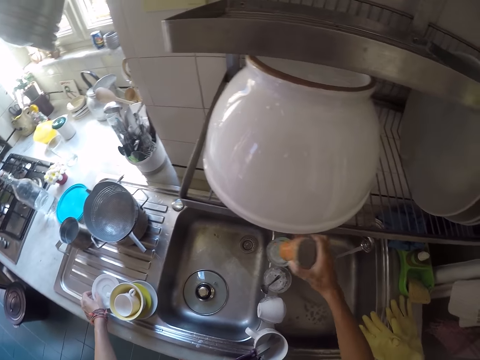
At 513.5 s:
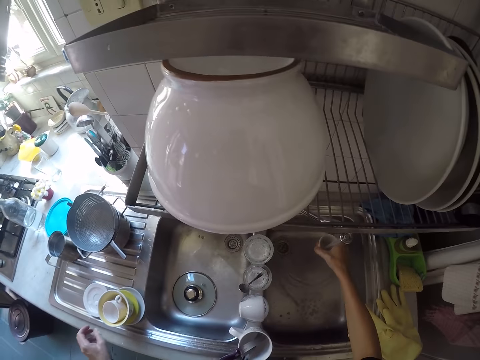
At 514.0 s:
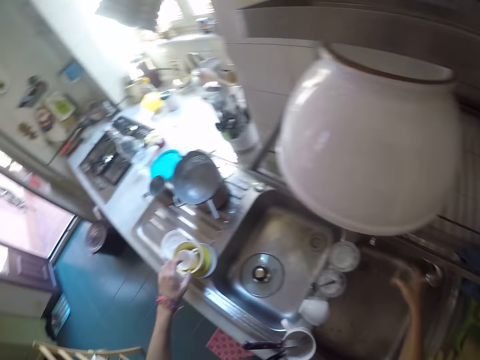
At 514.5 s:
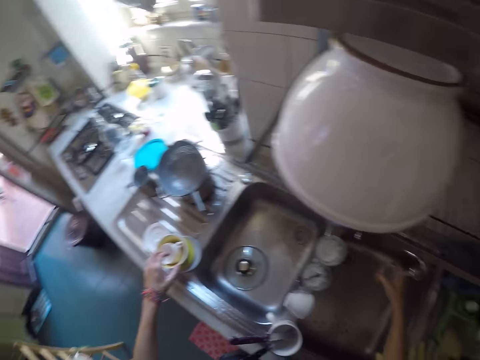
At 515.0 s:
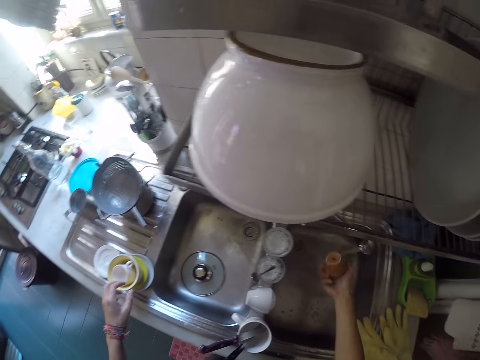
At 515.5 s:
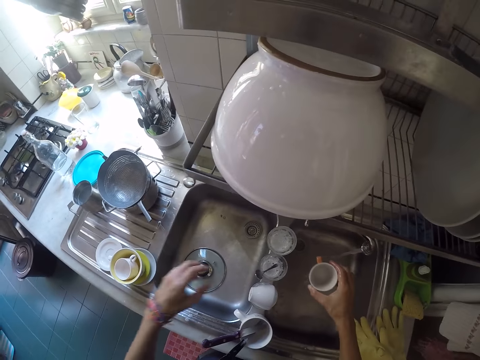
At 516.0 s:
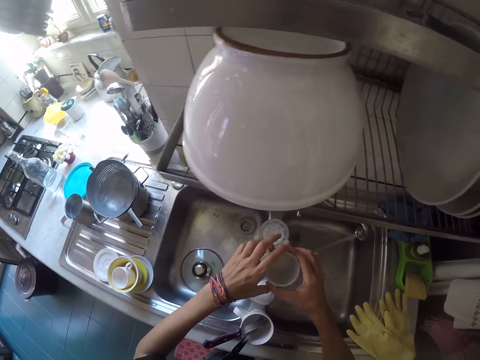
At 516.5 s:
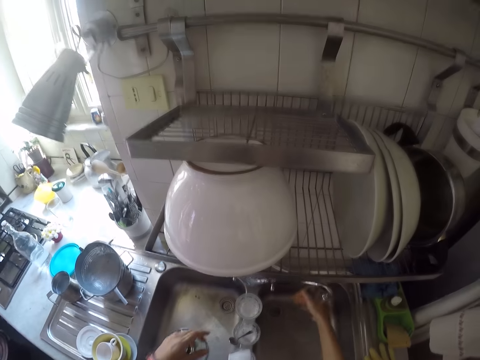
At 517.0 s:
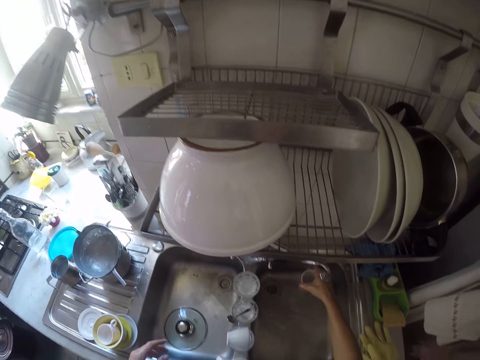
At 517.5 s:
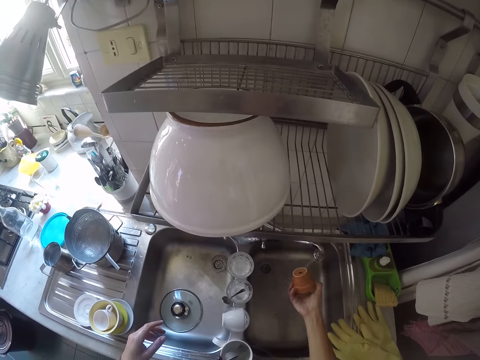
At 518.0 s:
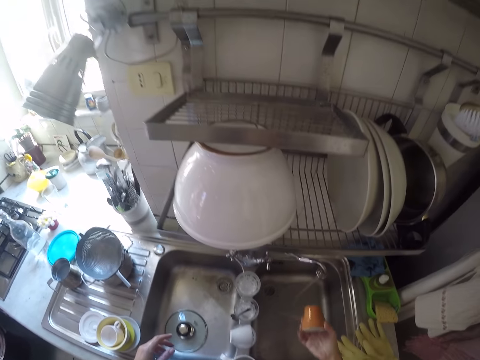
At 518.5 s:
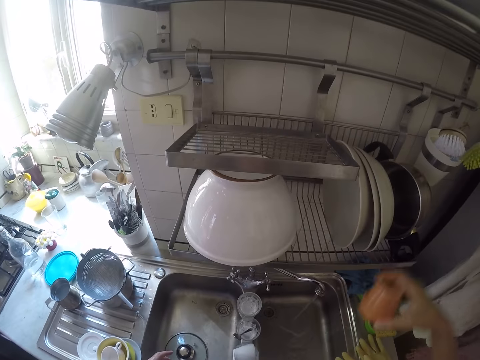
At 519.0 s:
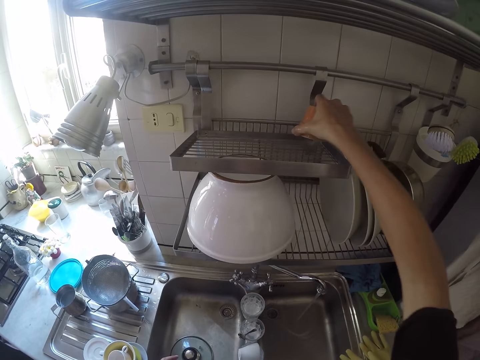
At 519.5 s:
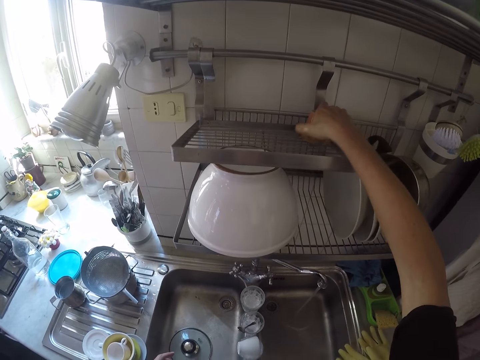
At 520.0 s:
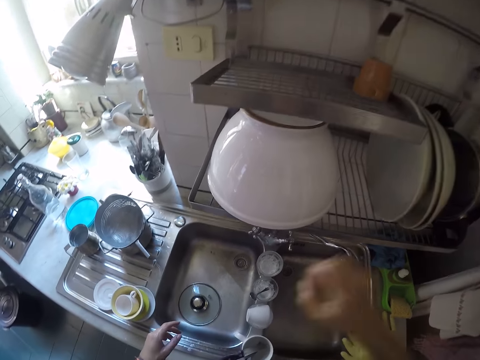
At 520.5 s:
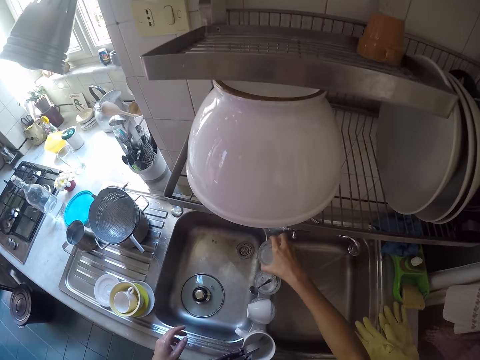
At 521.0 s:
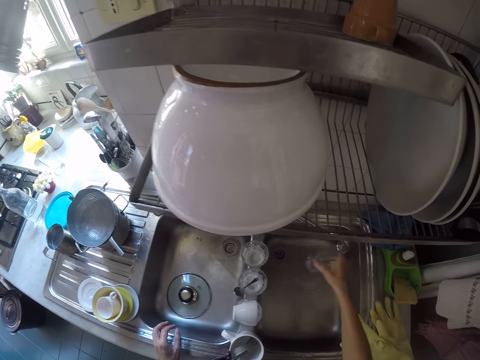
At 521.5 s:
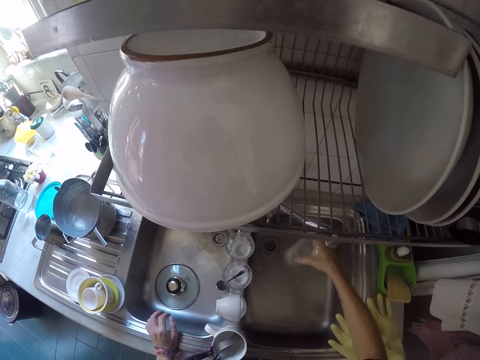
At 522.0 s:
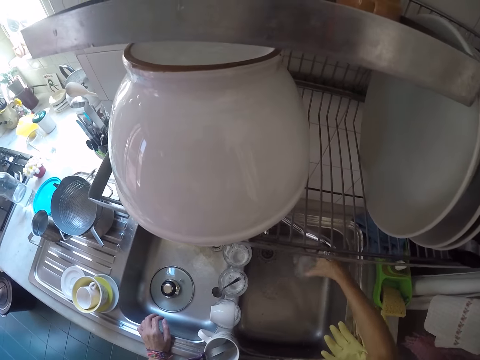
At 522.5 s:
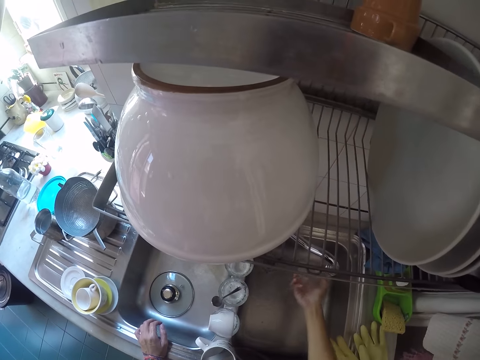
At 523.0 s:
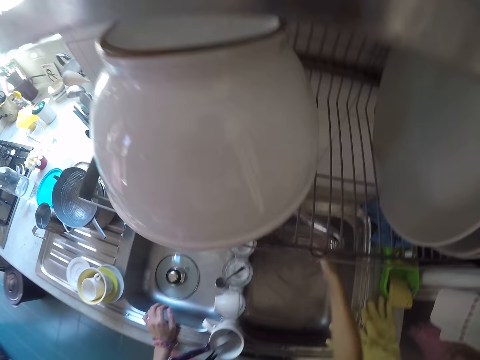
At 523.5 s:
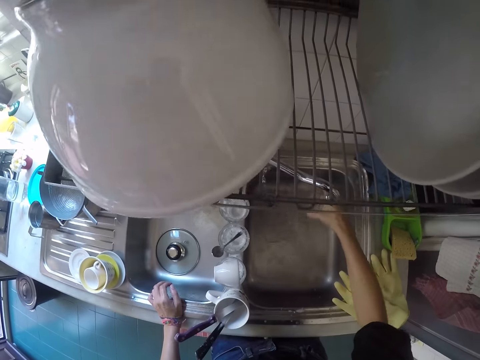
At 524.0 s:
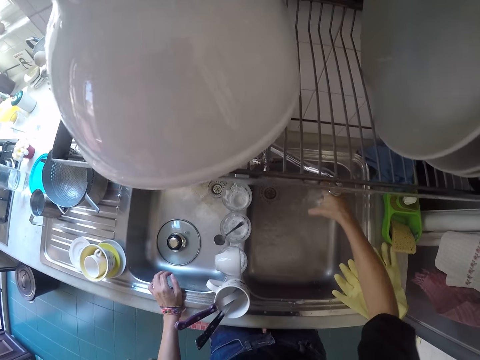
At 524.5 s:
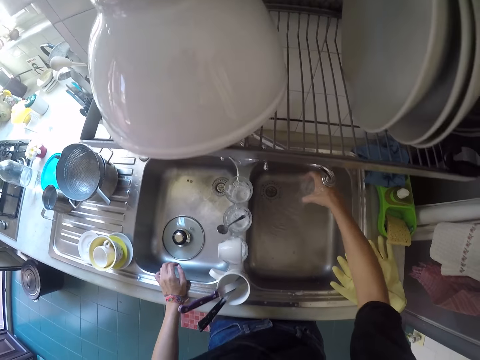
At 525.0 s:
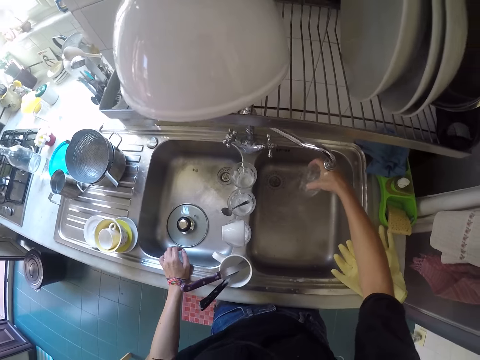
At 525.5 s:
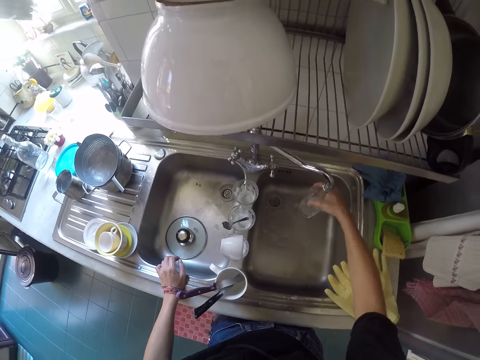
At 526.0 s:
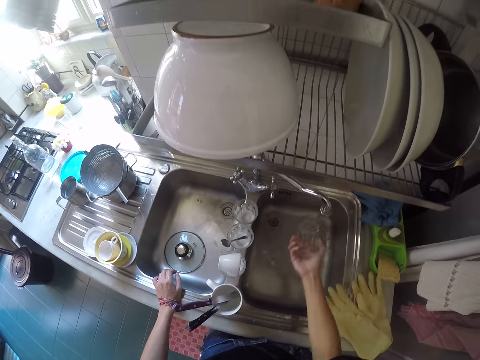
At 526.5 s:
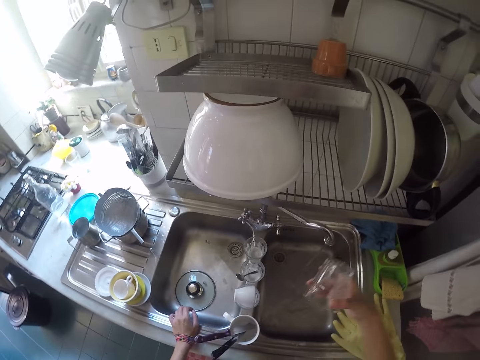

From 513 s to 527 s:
The camera wearer drops the white colored saucer on the kitchen sink. They pick up the mug from the kitchen sink. They rinse the mug with the tap water. They place the mug on the dish rack. They pick up the cup from the kitchen sink. They rinse the mug with the tap water.

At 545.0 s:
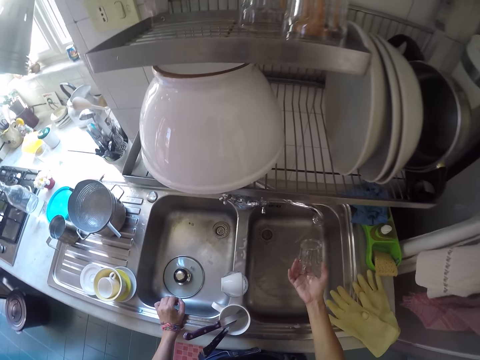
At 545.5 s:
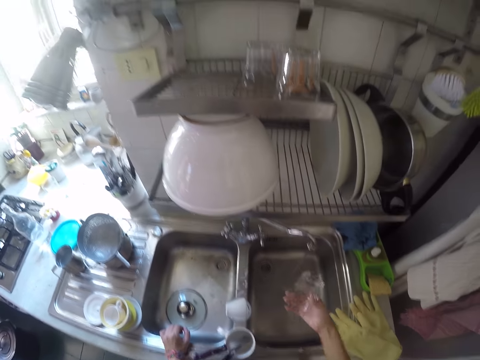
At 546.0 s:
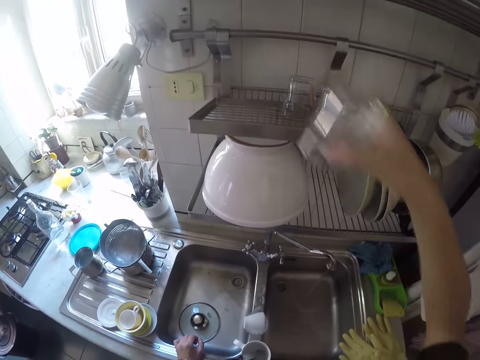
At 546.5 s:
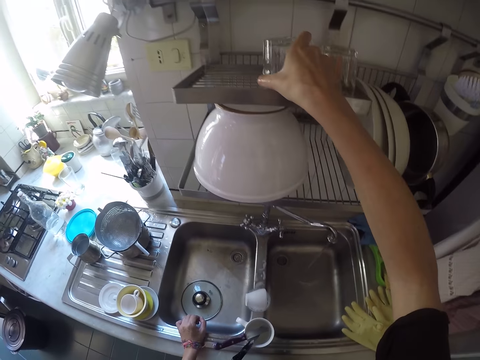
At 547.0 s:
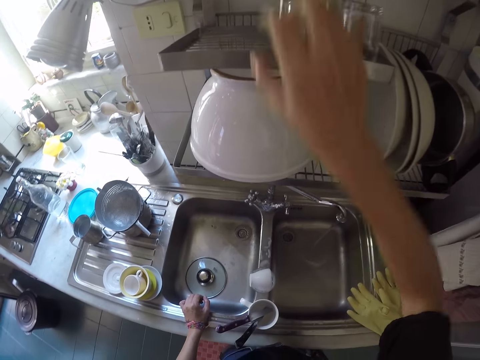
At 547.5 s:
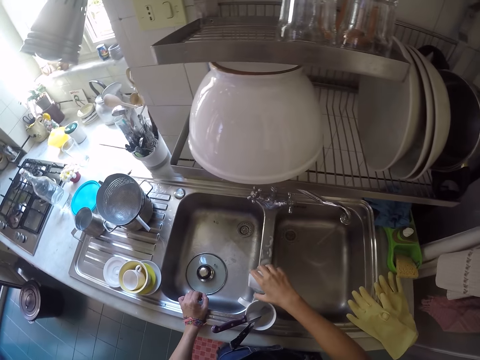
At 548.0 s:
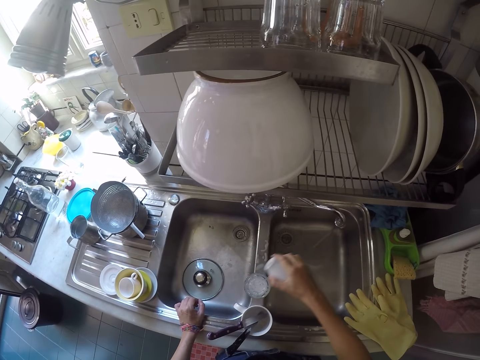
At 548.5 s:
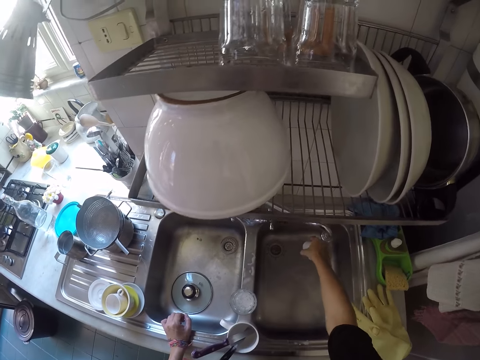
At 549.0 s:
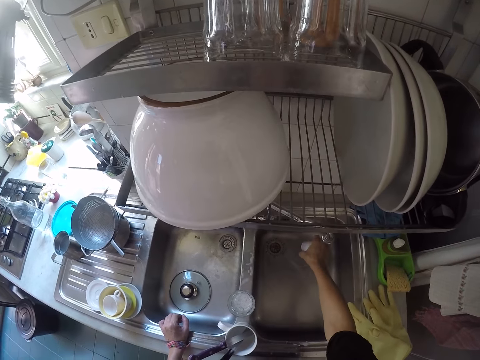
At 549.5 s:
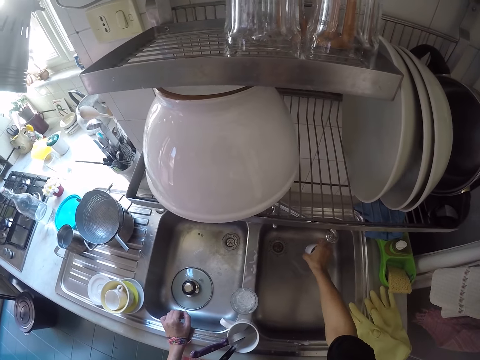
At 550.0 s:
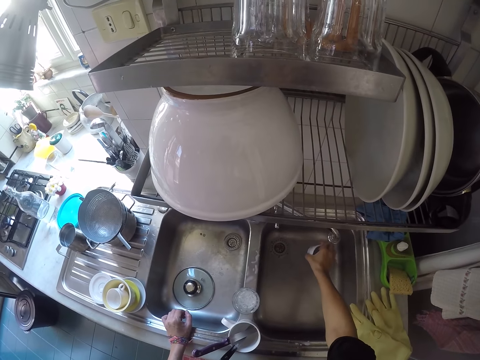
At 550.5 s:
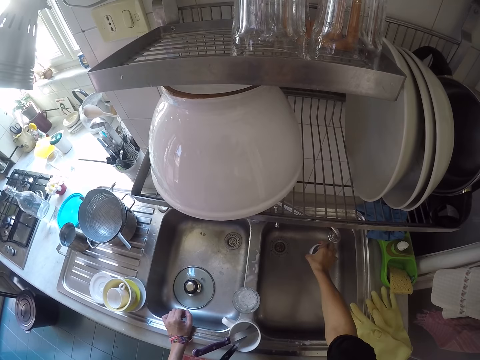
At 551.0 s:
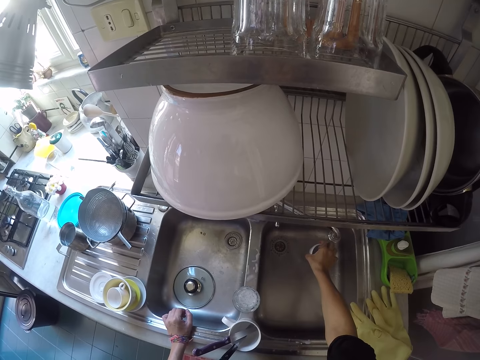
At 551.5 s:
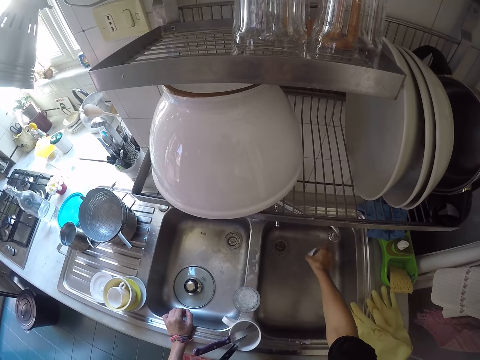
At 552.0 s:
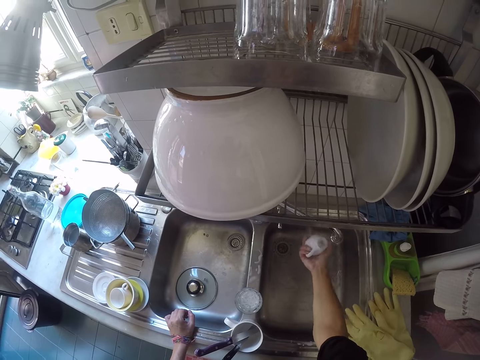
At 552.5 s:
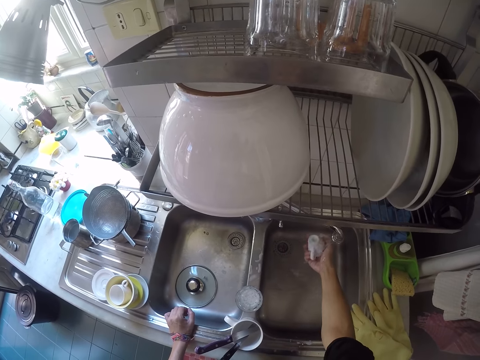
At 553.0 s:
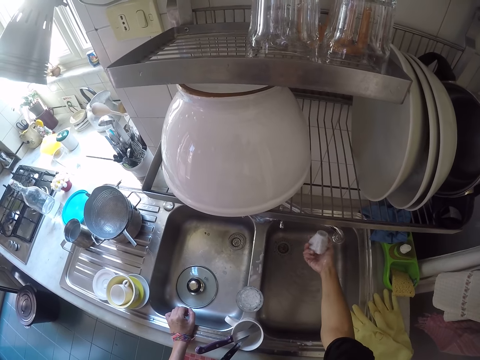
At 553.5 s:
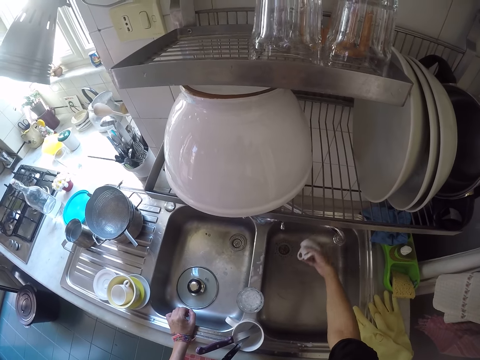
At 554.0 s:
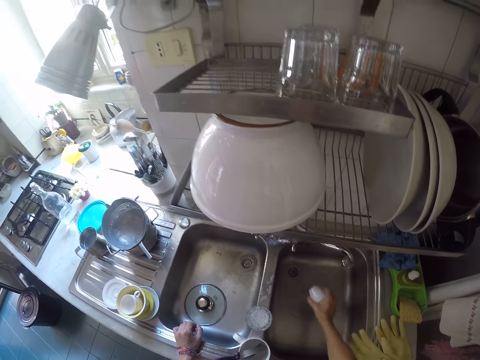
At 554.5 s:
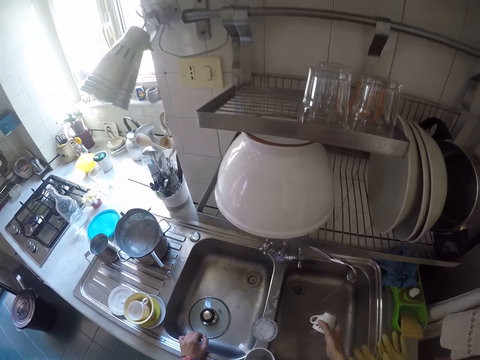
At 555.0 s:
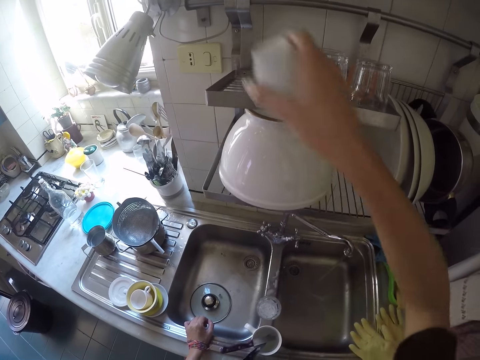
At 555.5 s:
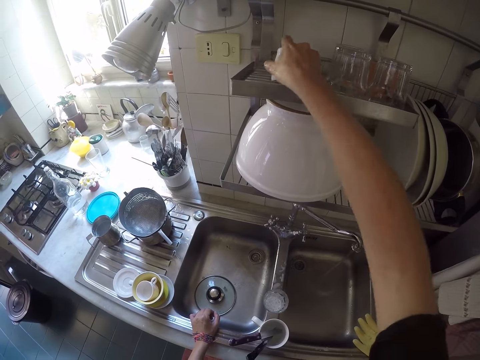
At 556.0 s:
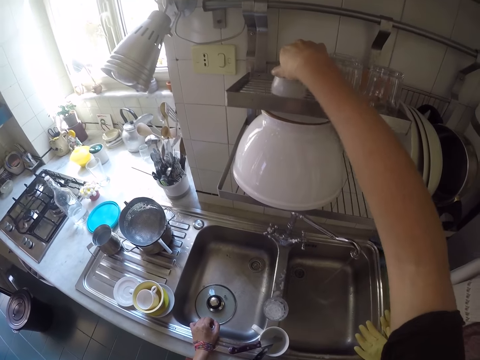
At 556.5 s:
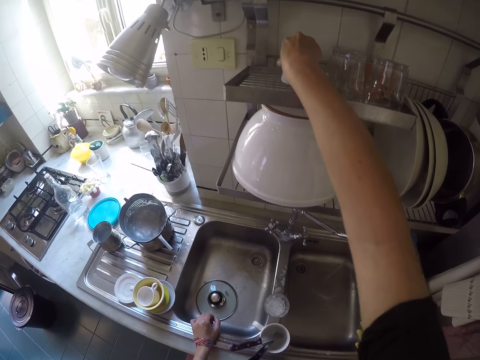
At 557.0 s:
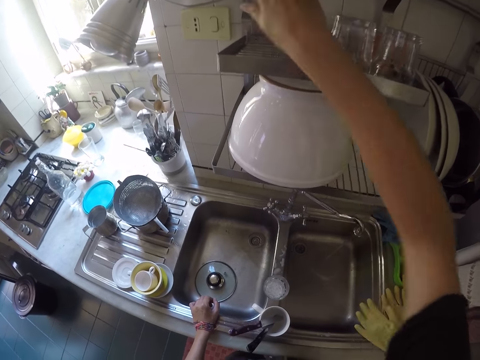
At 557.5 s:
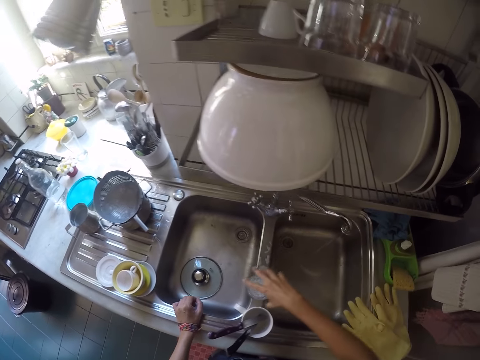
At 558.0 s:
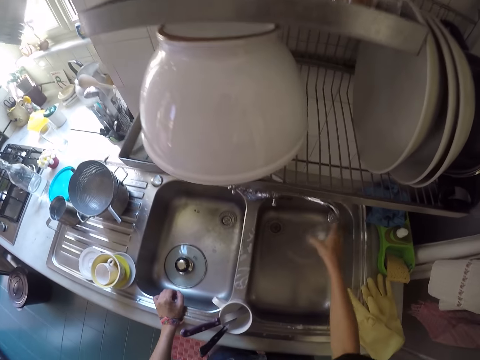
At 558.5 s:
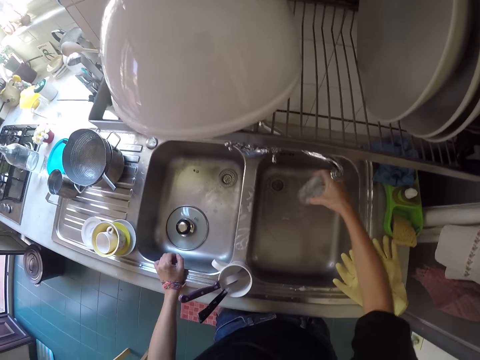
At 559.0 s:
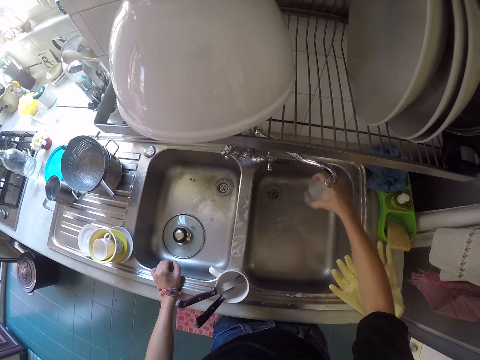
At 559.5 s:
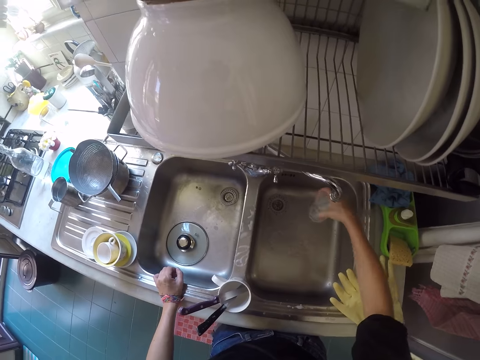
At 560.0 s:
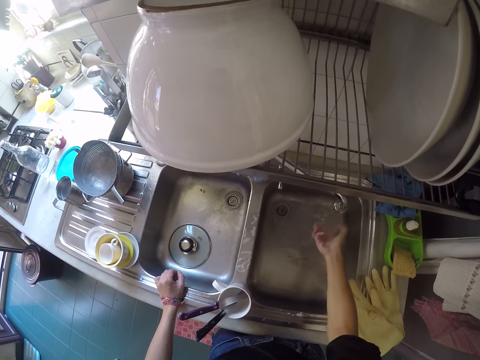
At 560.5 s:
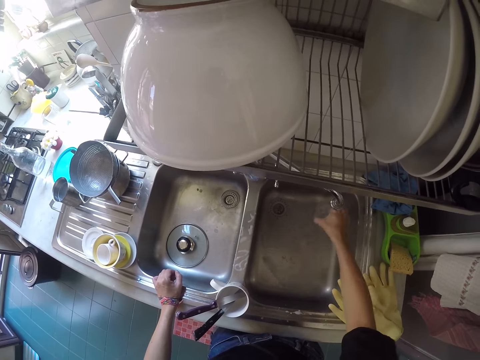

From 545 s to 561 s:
The camera wearer places the cup on the dish rack. They pick the cup from the kitchen sink. They rinse the mug with the tap water. They place the cup on the dish rack. They pick another cup from the kitchen sink. They rinse the cup with the tap water.
